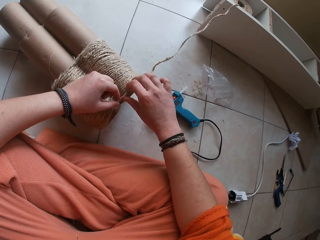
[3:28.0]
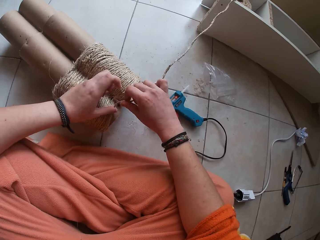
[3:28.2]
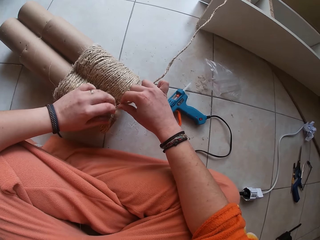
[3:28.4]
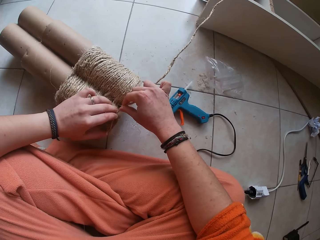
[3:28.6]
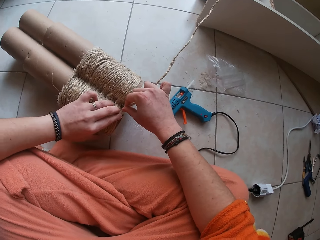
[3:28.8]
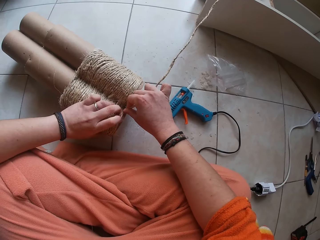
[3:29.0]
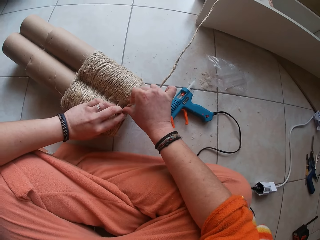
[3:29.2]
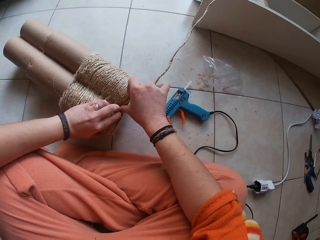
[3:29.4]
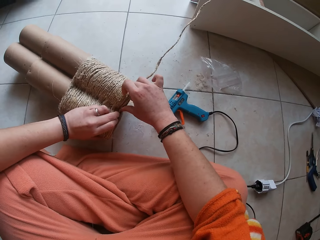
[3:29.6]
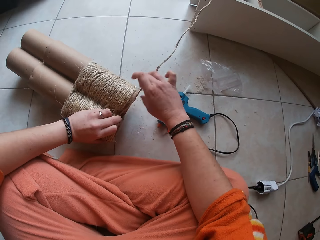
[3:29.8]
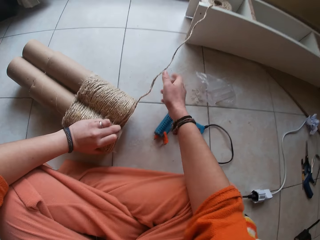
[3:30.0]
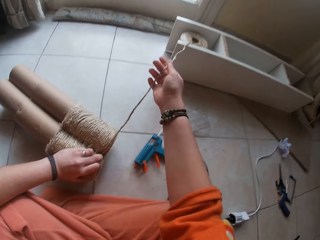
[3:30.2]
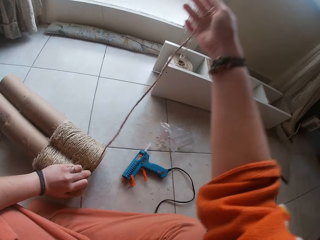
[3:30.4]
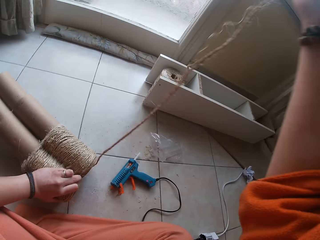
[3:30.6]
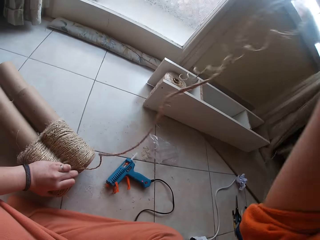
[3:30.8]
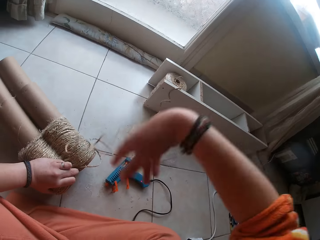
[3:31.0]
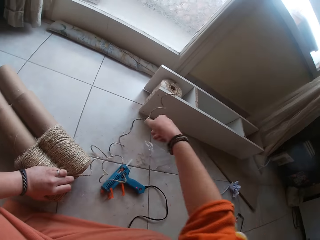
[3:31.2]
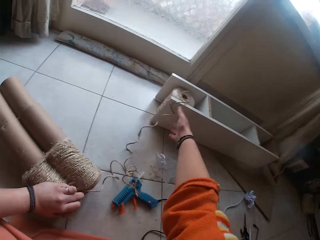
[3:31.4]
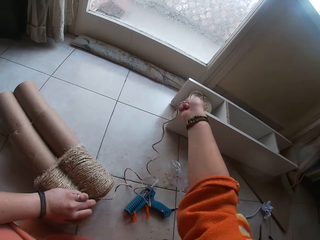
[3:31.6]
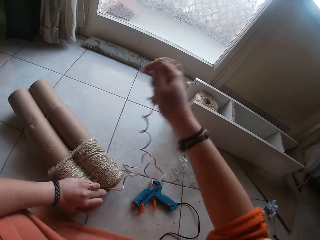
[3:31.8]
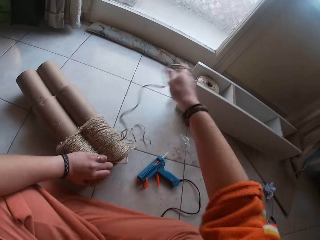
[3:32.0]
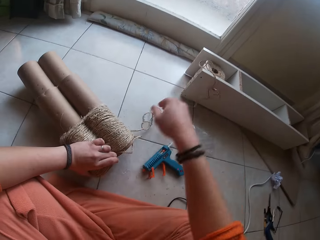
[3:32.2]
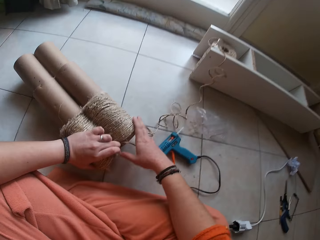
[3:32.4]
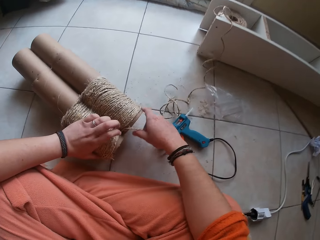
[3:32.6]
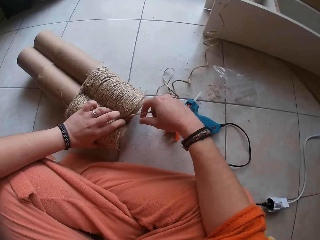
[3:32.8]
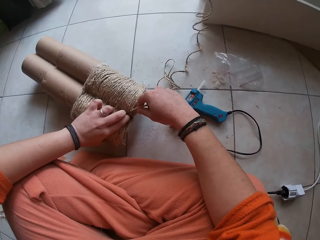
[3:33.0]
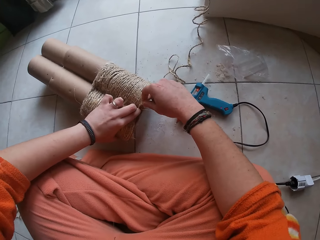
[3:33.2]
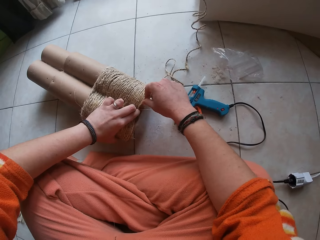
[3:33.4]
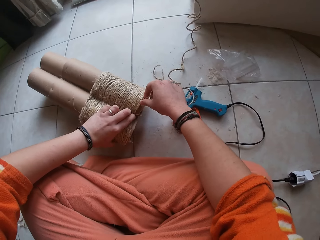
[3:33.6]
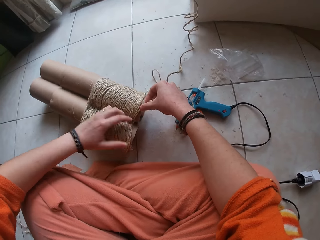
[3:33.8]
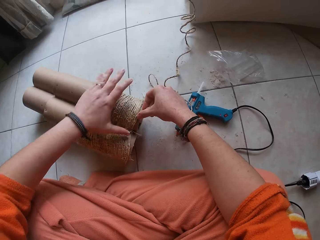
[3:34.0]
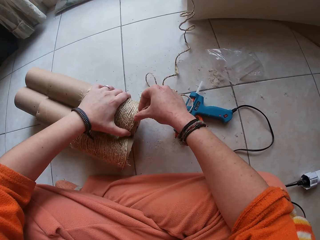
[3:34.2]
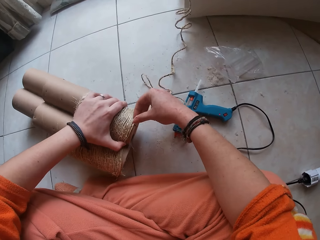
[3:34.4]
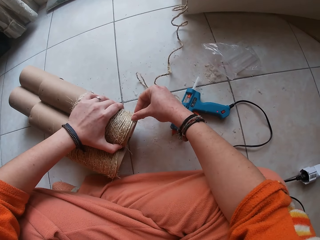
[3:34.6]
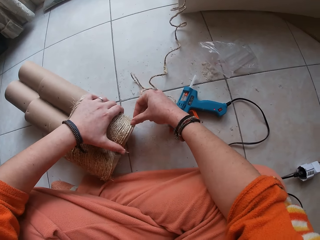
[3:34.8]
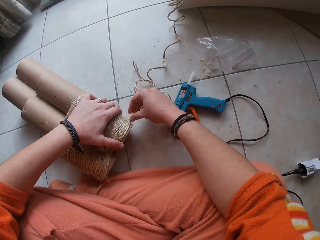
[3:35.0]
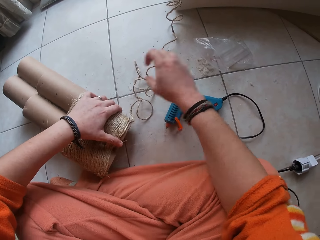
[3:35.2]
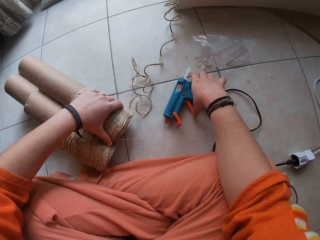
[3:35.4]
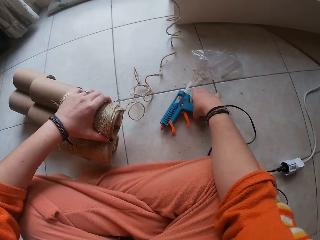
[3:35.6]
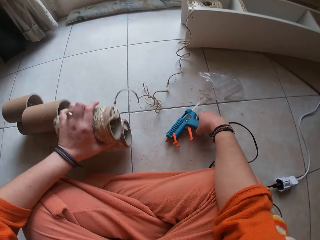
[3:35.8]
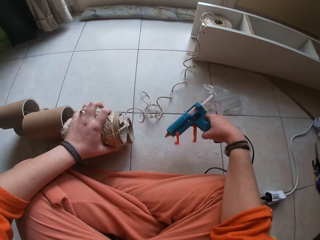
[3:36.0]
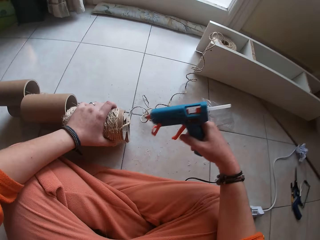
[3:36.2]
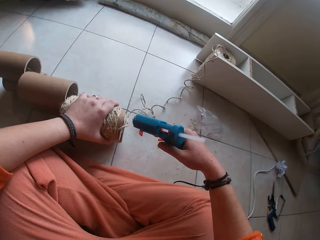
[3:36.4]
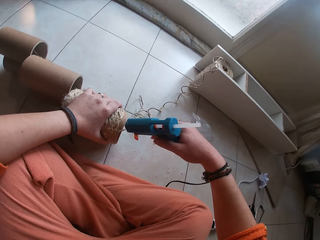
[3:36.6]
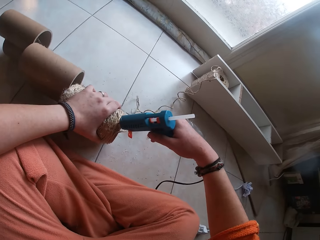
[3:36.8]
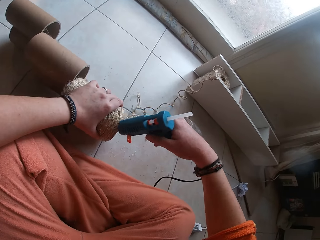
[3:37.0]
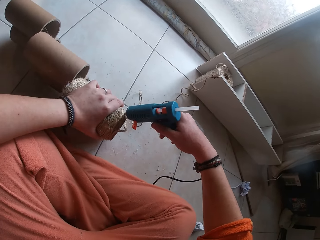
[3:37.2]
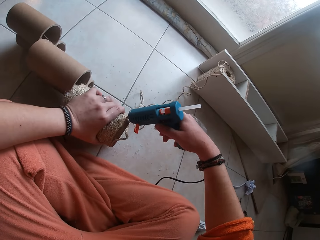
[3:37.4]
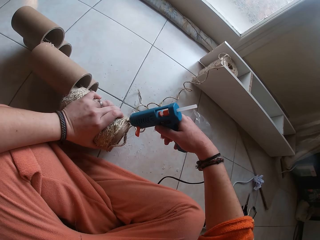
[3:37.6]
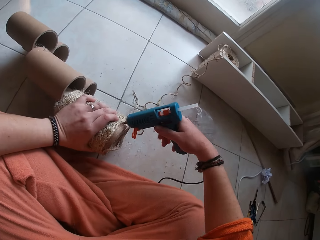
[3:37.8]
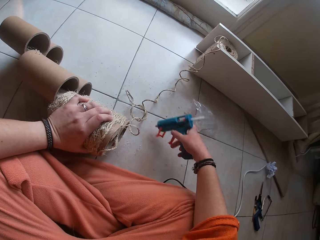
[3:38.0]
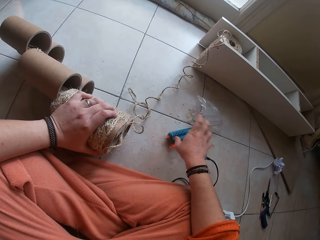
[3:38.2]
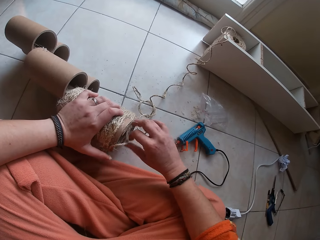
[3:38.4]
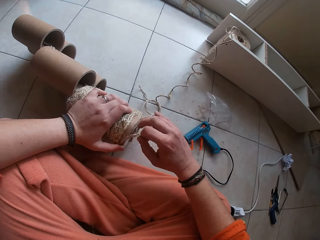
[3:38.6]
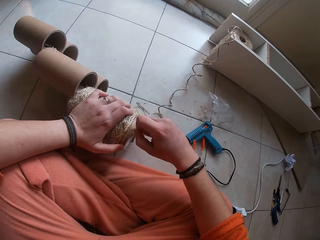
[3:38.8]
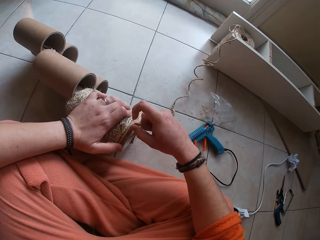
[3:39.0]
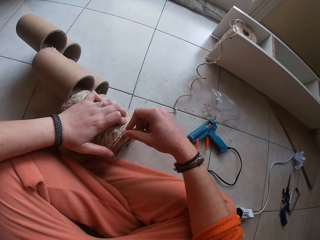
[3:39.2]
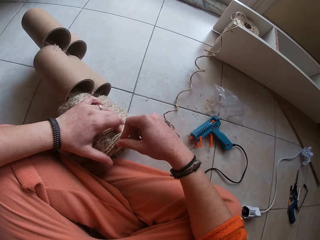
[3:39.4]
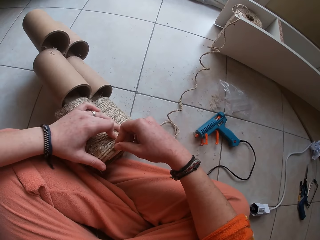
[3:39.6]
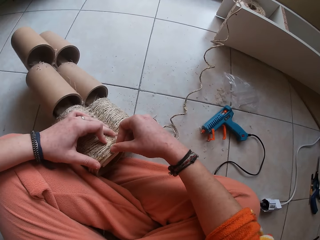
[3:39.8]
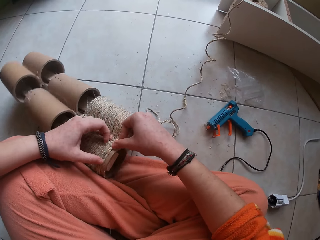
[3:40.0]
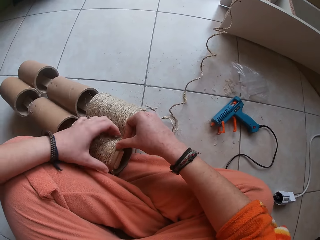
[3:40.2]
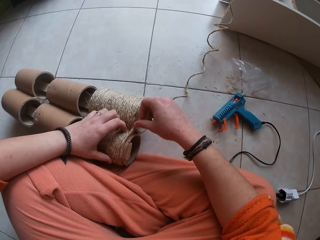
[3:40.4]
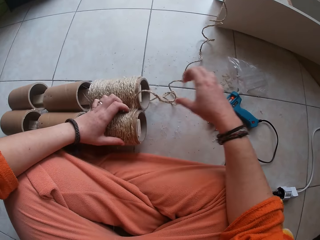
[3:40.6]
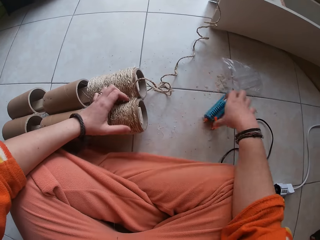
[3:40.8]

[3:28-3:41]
The camera wearer drops the glue gun in her right hand on the floor. She passes the twine from her left hand to her right hand. She sets the twine on the cardboard tube with both hands. She pulls on the twine with her right hand. She holds the cardboard tube on the floor with her right hand. She sets the twine on the cardboard tube with both her hands. She elevates the cardboard tube in her left hand from the floor. She picks the glue gun from the floor with her right hand. She squeezes glue on the cardboard tube with the glue gun in her right hand. She drops the glue gun in her right hand on the floor. She picks the twine from the cardboard tube with her right hand. She sets the twine in her right hand on the cardboard tube. She places the cardboard tube in her left hand on the floor.

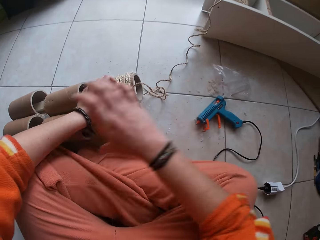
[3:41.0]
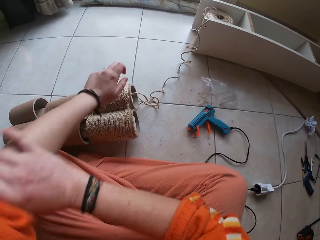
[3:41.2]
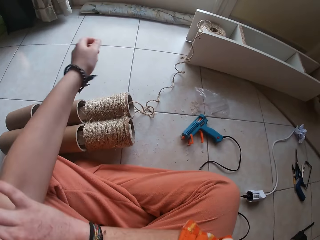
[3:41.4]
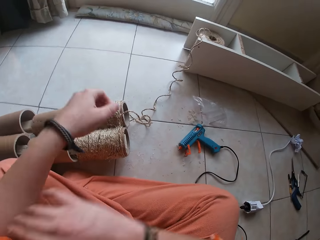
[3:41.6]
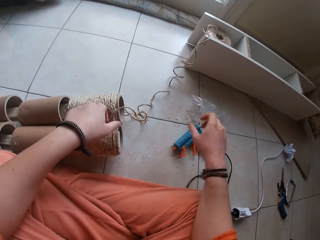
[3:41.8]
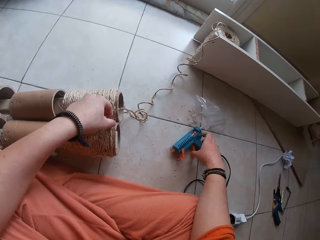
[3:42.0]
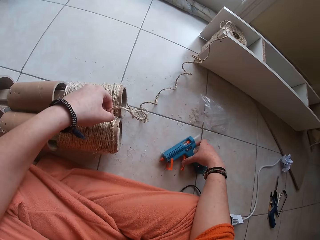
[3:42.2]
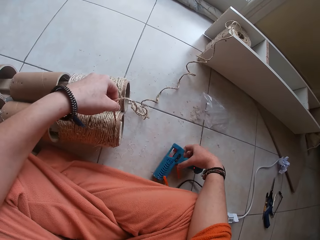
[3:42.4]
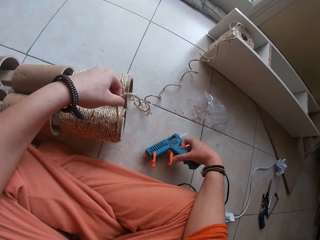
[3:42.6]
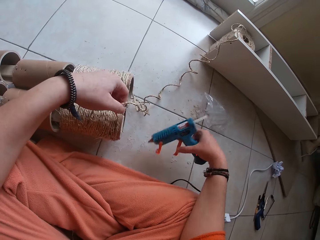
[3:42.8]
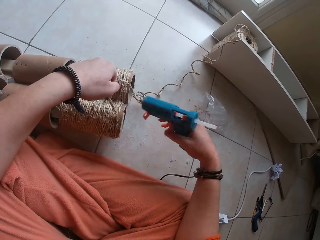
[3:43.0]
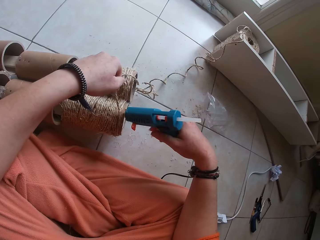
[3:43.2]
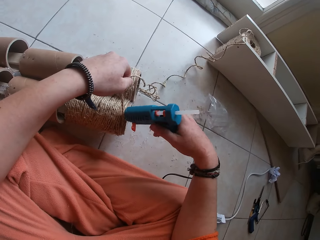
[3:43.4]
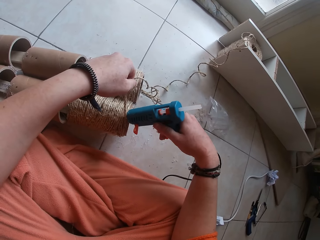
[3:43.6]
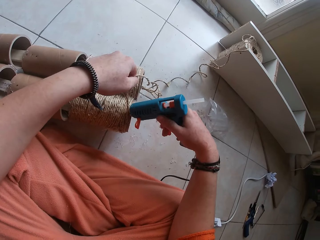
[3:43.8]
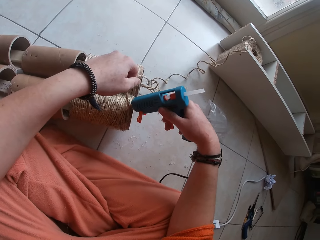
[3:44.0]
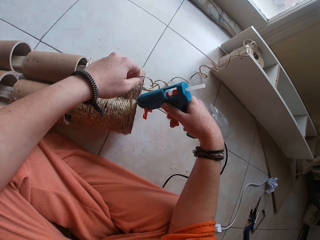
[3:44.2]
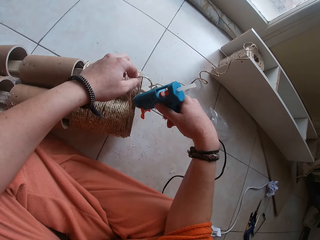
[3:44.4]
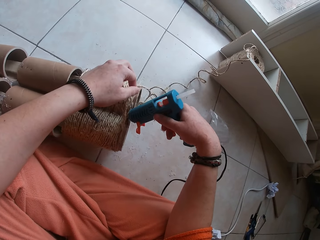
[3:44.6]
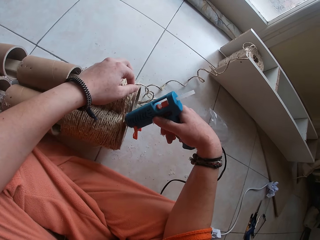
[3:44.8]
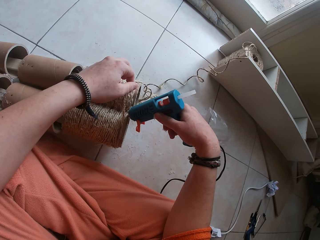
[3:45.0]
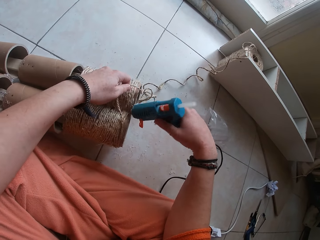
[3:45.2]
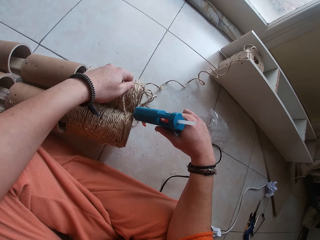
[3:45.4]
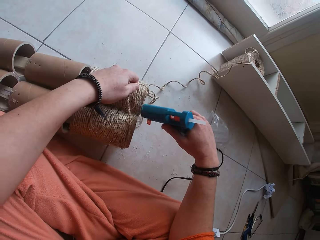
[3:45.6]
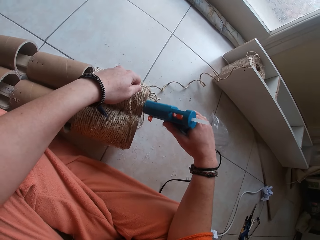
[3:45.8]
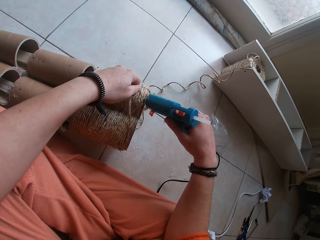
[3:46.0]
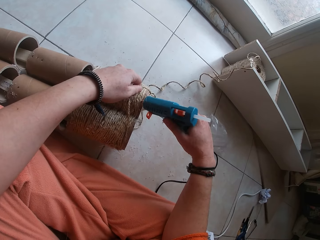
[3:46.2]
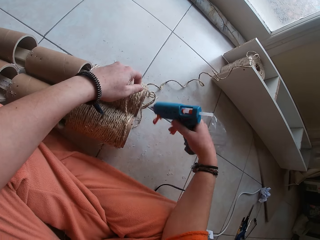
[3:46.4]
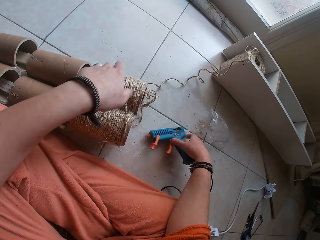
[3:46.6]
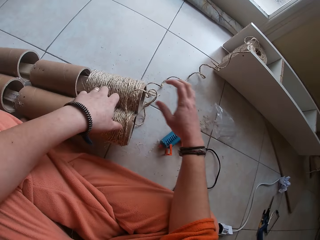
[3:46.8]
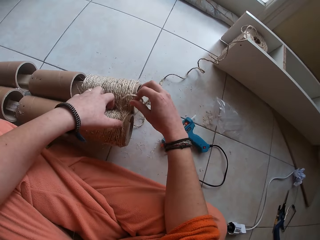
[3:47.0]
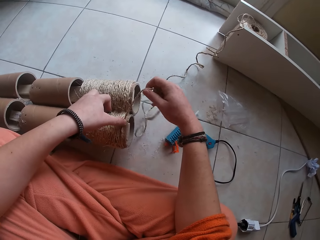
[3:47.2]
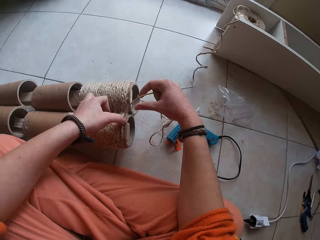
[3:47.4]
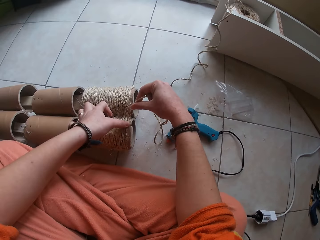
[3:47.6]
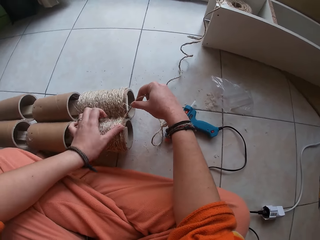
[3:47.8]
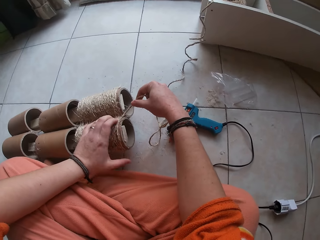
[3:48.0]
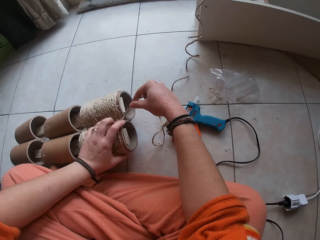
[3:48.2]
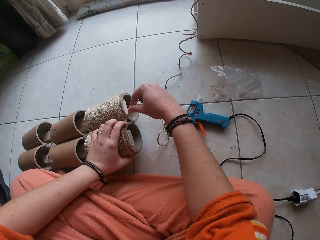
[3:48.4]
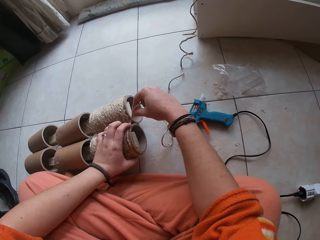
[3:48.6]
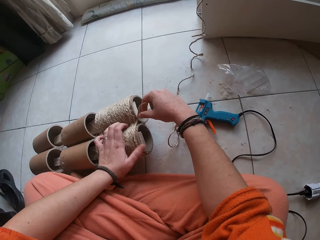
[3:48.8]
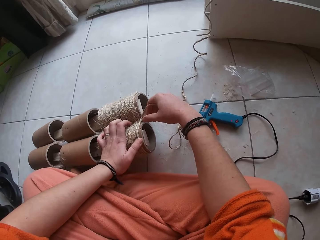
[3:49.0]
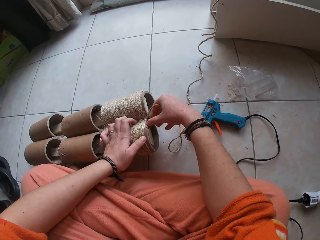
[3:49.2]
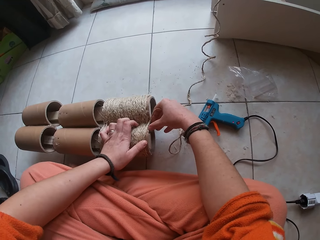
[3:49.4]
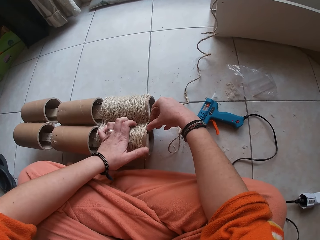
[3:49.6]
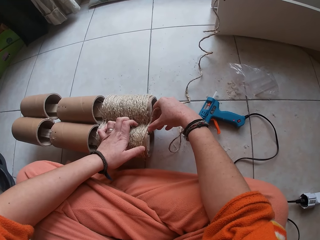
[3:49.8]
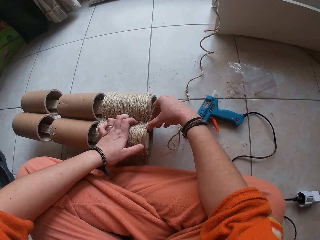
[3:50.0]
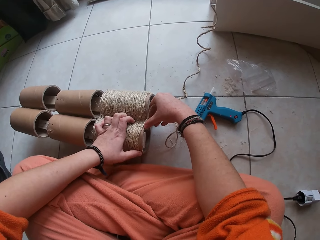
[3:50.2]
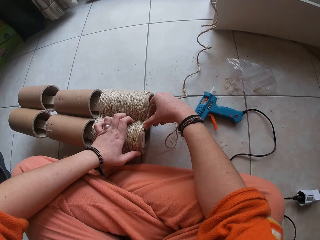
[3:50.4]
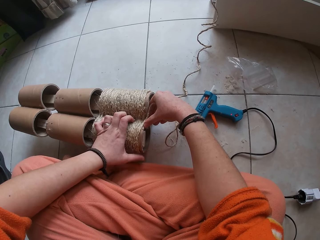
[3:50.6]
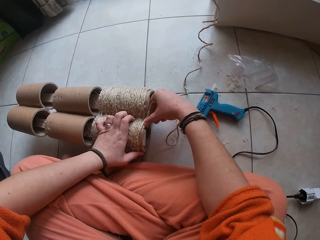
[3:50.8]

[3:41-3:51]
The camera wearer rolls her sleeve on her left hand with her right hand. She picks the twine from the cardboard tube with her left hand and picks the glue gun from the floor with her right hand. She squeezes glue on the cardboard tube with the glue gun in her right hand. She drops the glue gun in her right hand on the floor. She touches the cardboard tube on the floor with her left hand. She picks the twine from the cardboard tube with her right hand. She sets the twine on the cardboard tube with both hands. She holds the cardboard tube with both hands.
